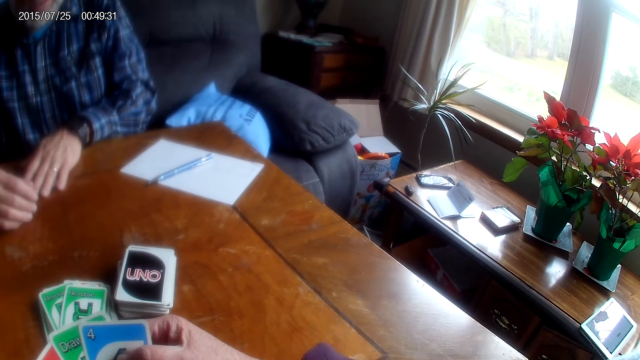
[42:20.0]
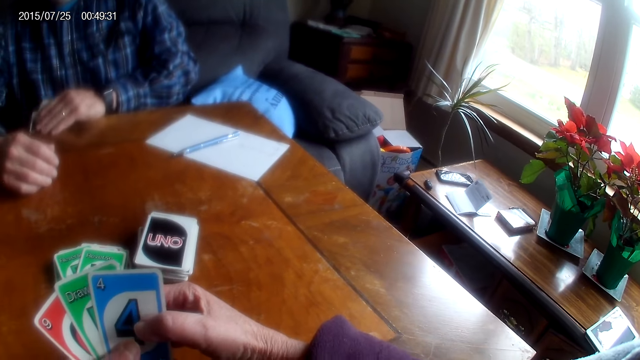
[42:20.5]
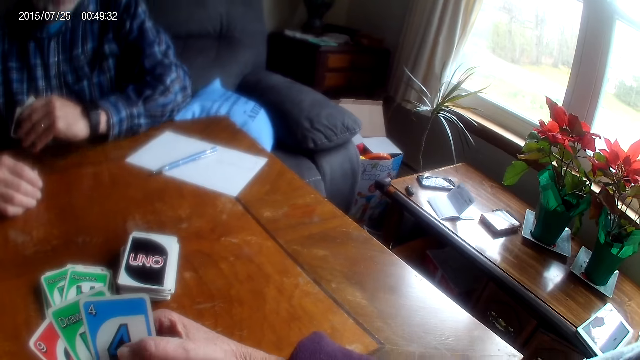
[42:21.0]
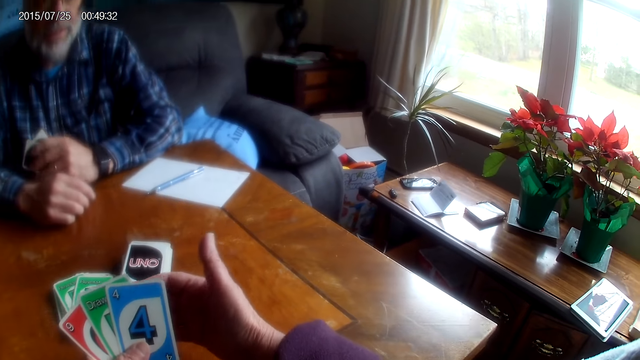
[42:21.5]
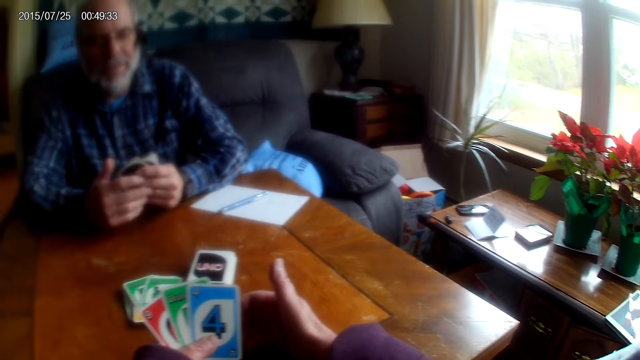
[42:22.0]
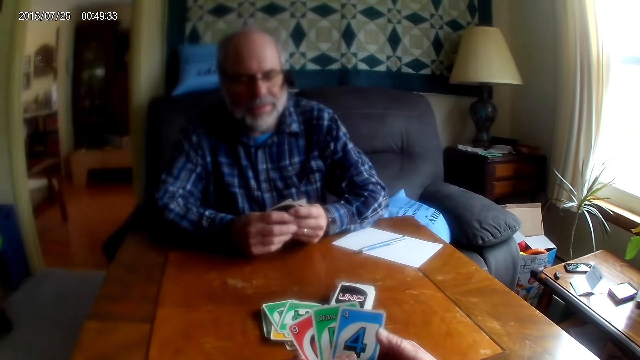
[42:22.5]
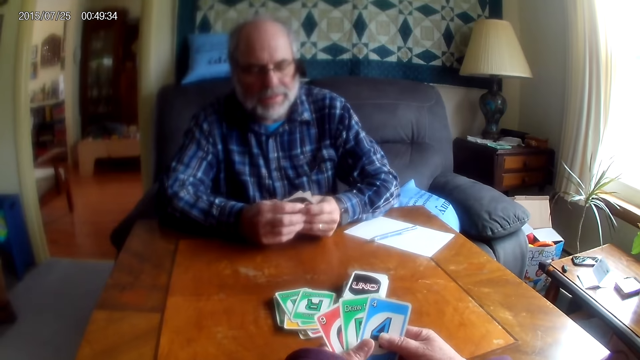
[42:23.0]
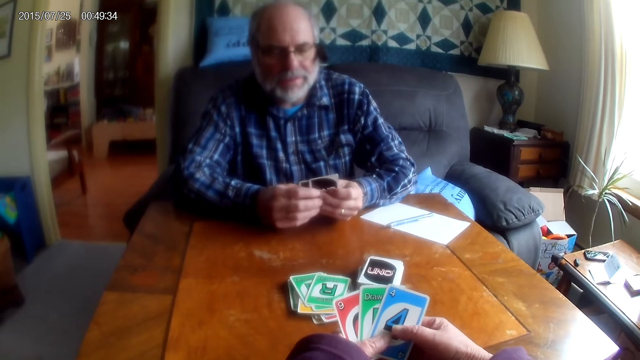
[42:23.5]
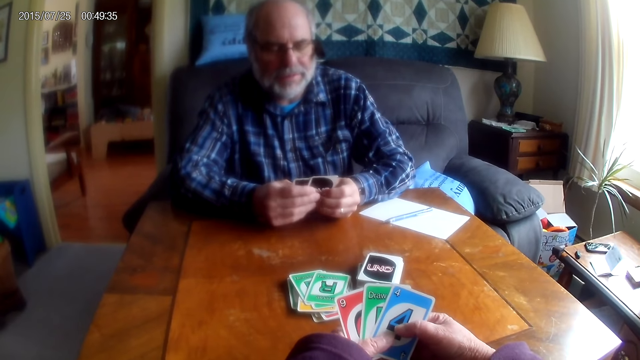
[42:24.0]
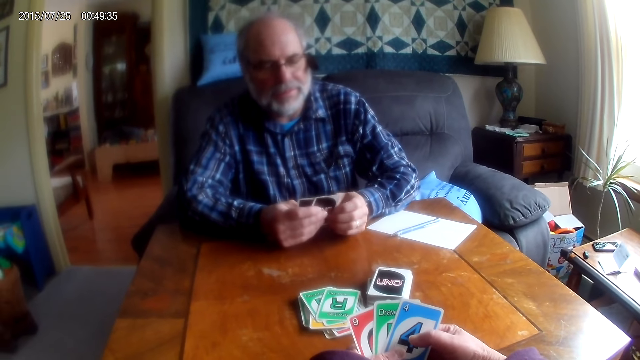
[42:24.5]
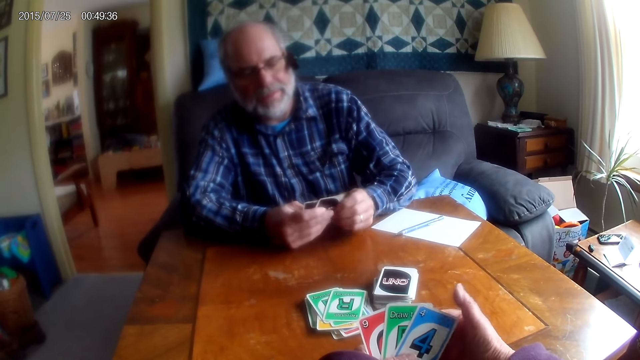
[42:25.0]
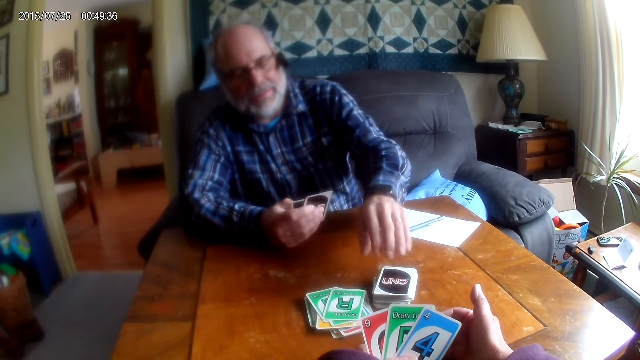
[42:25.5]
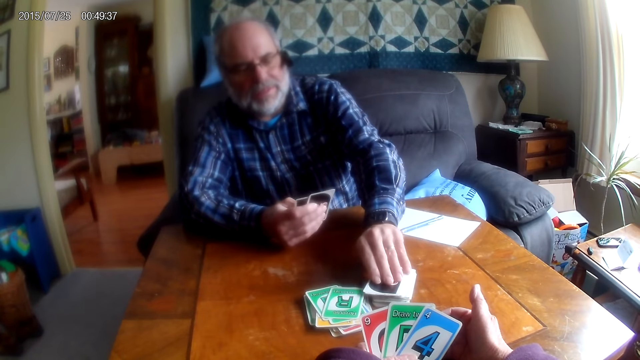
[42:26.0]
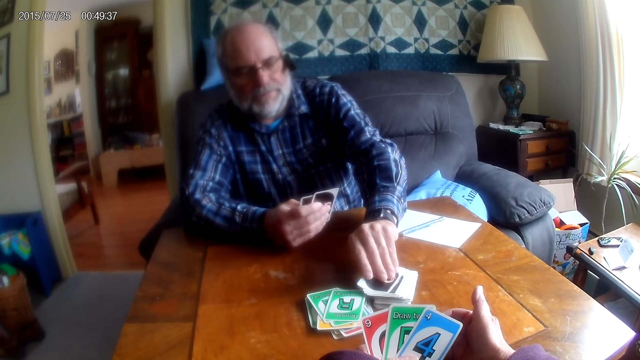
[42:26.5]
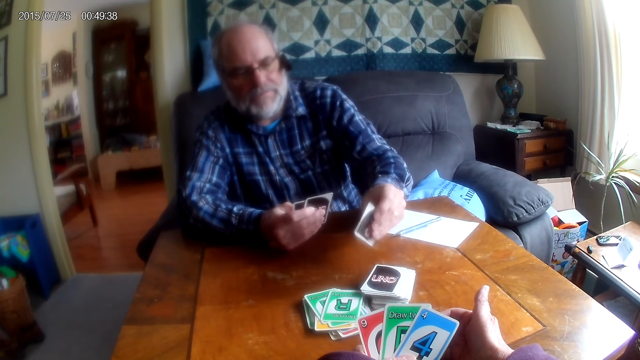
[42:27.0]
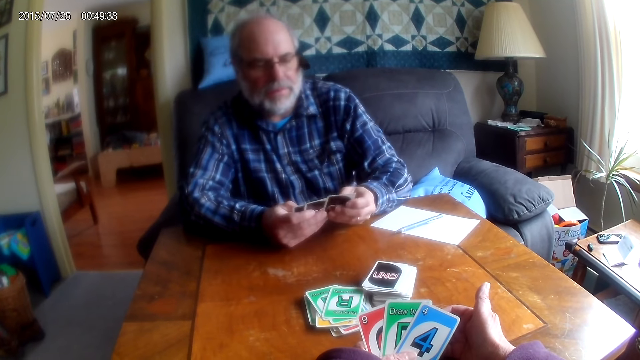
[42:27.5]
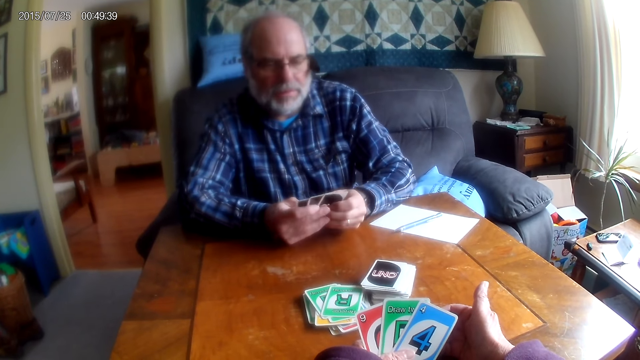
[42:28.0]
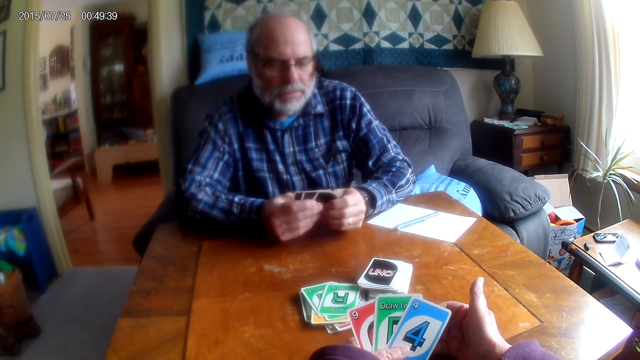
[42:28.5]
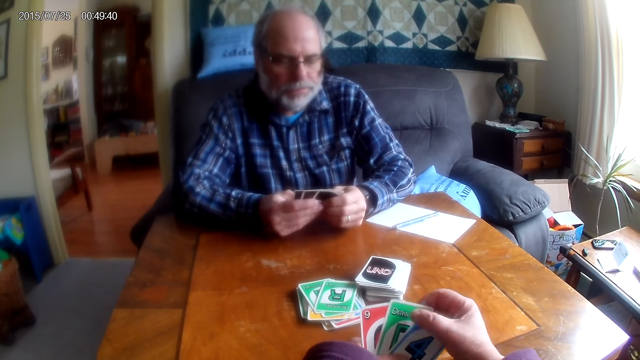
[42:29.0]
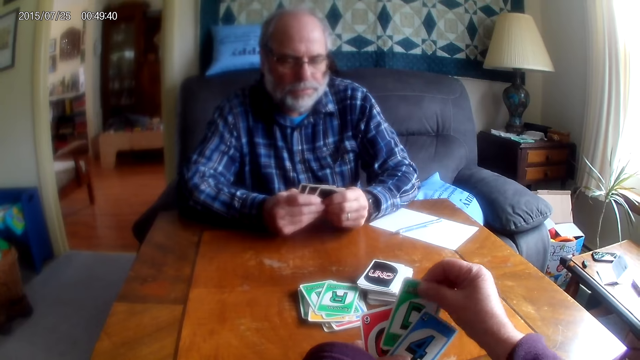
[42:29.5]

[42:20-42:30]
The man picks a card from the table. The camera wearer converses with the man. The man picks a card from the table. The man touches playing cards.

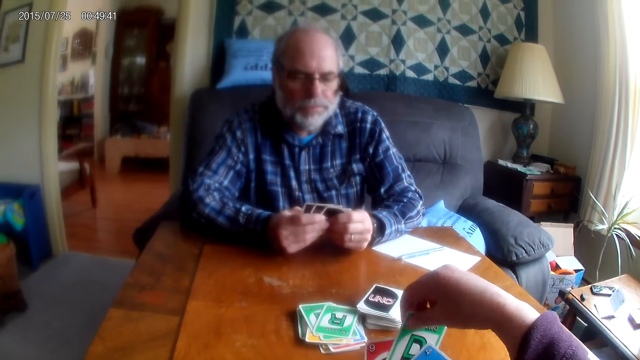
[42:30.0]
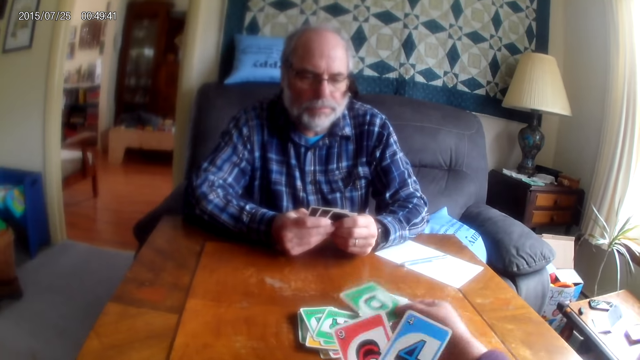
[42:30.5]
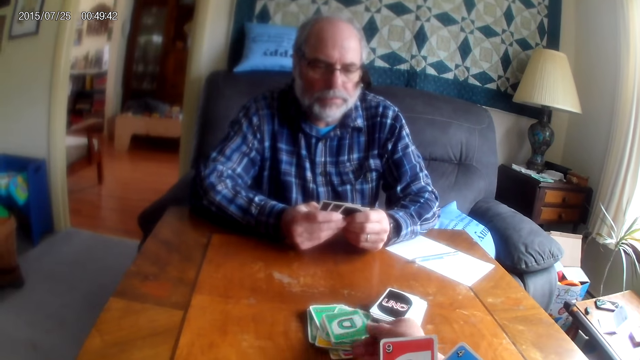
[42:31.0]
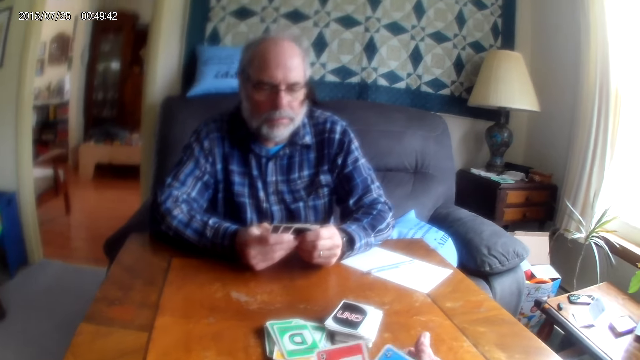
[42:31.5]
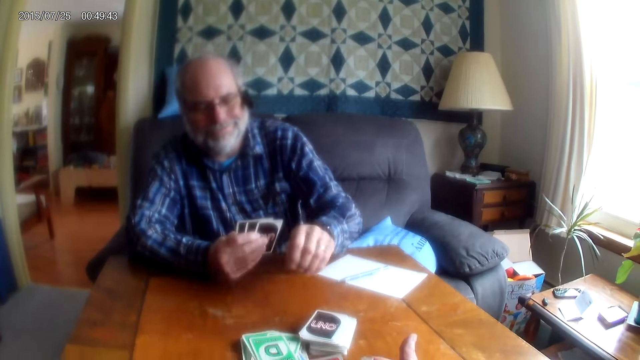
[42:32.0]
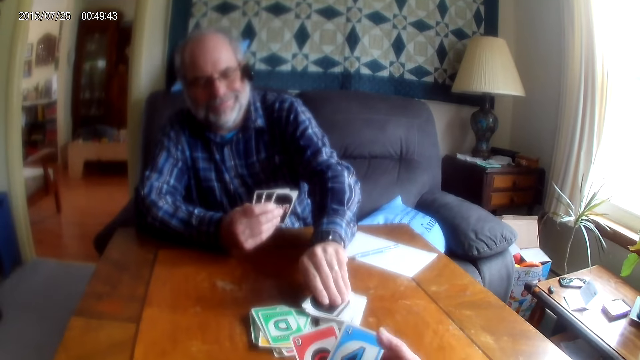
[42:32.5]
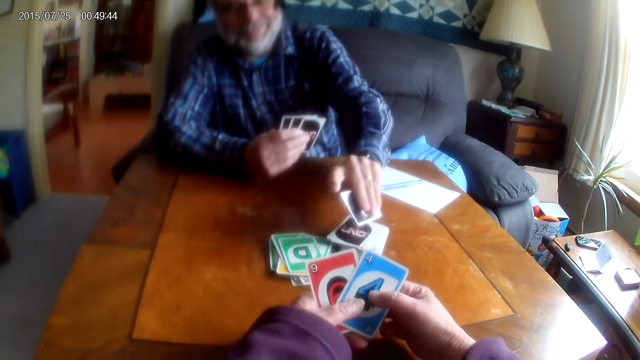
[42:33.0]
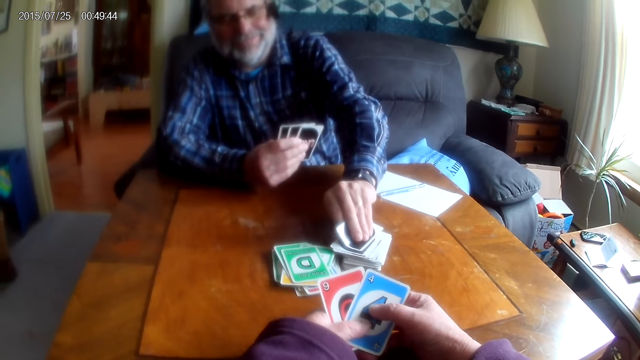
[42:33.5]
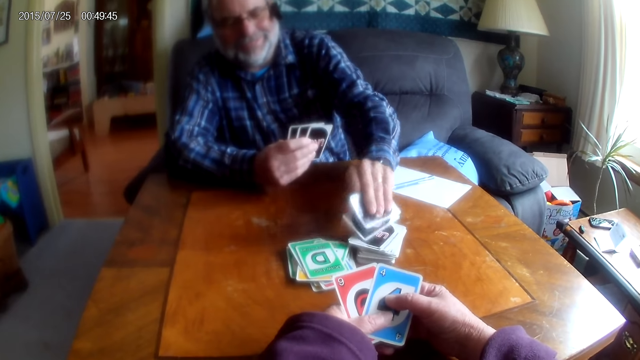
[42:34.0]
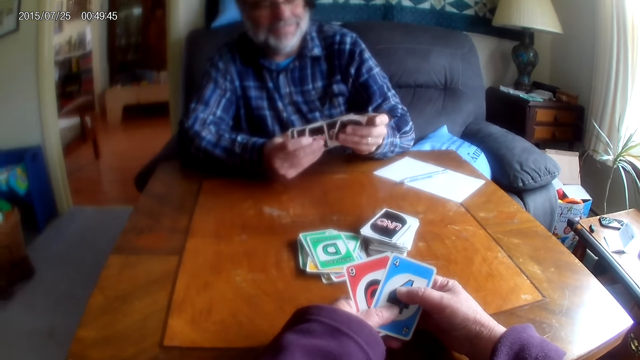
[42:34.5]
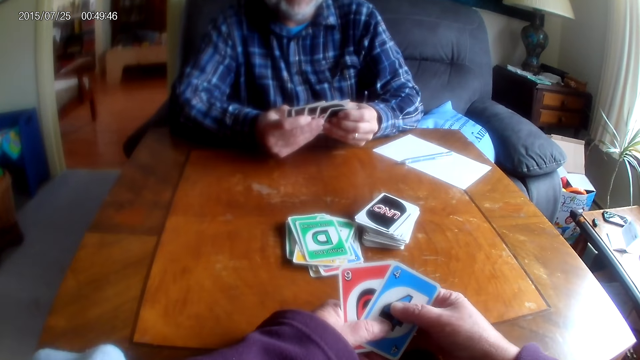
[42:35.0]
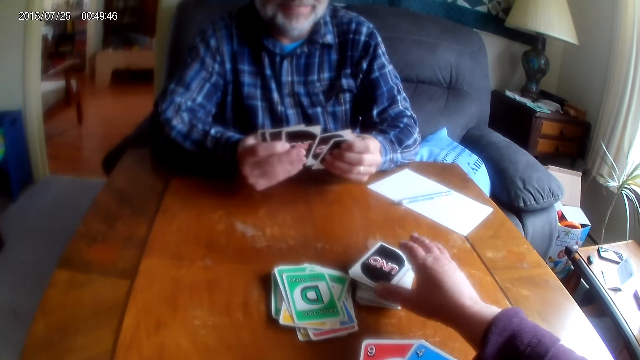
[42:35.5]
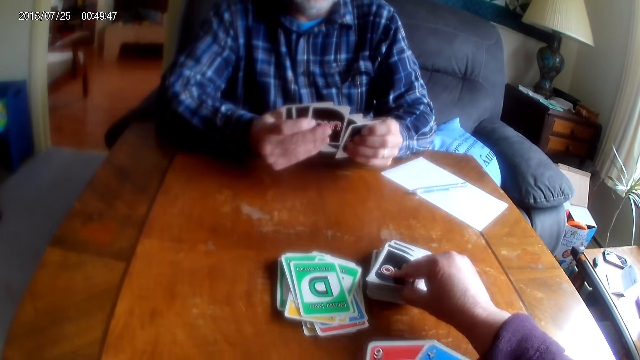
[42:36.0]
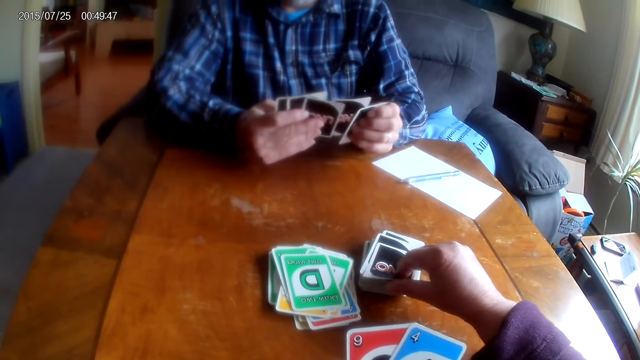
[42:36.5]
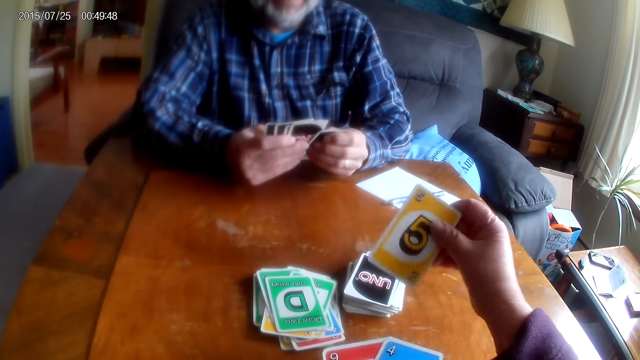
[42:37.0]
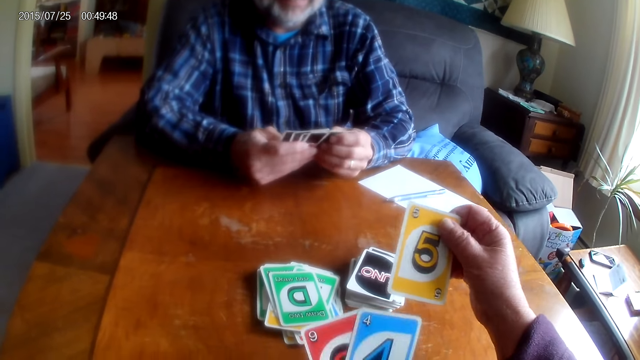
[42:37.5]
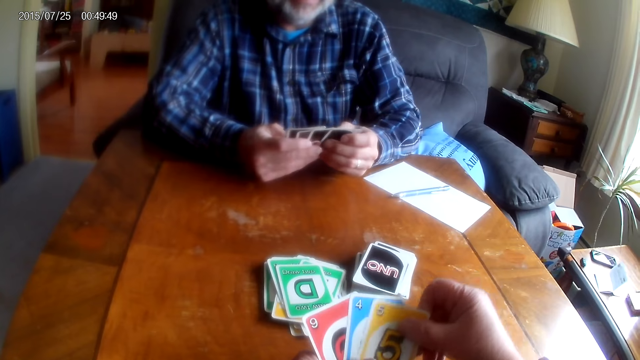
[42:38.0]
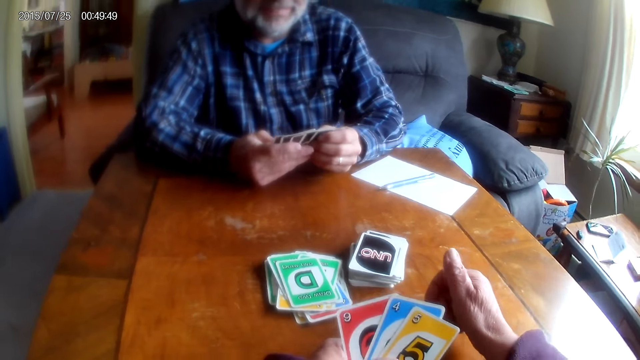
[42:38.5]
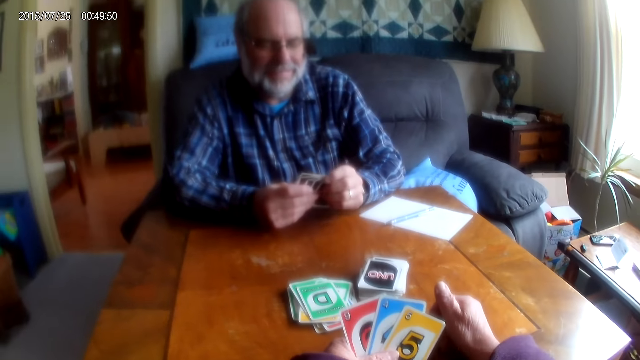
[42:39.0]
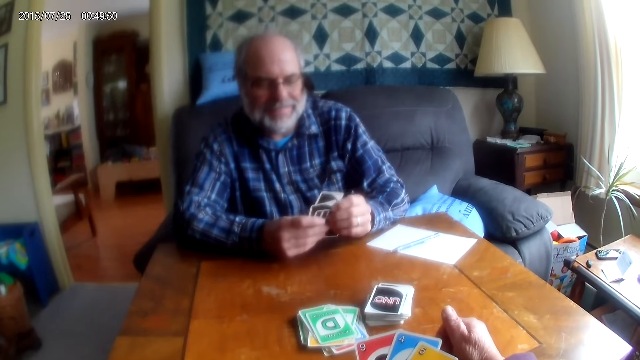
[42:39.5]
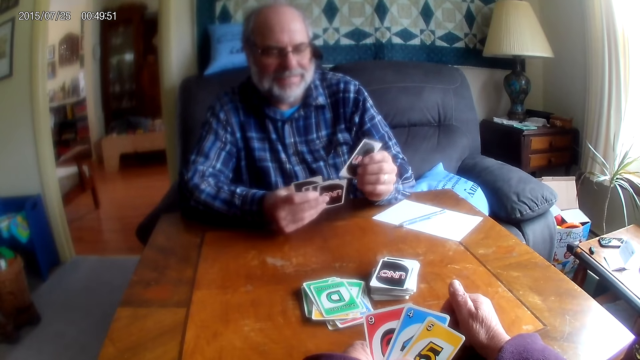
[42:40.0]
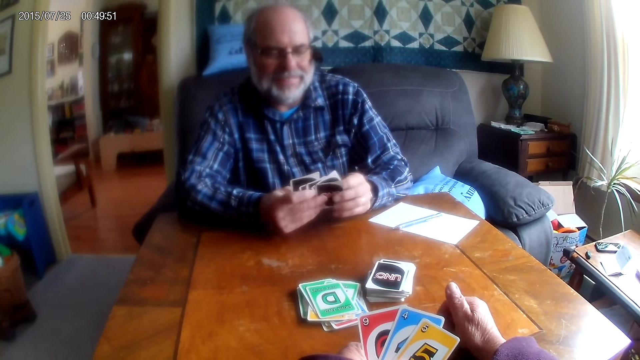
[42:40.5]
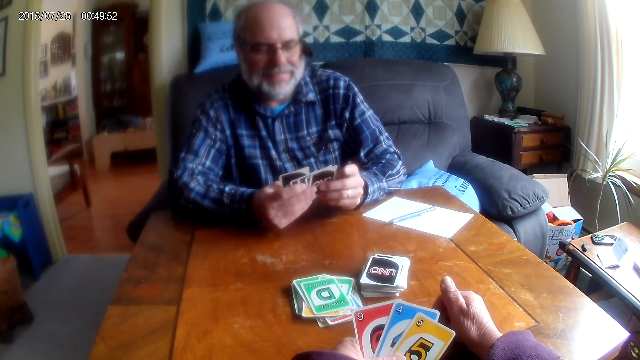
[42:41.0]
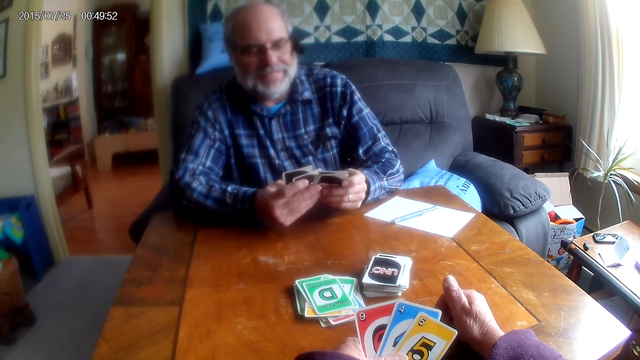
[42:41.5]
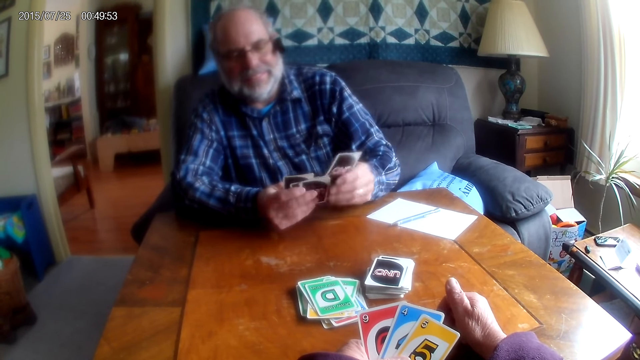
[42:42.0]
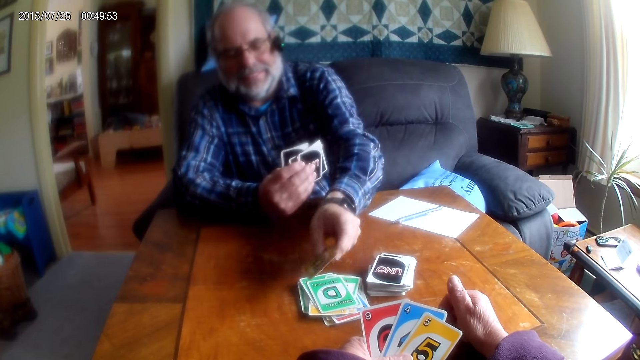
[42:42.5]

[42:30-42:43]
The camera wearer places a card on the table. The man picks playing cards from the table. The camera wearer picks cards from the table. The man arranges cards and places a card on the table.
